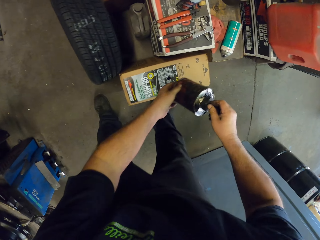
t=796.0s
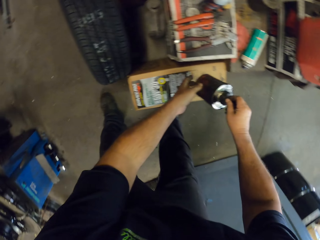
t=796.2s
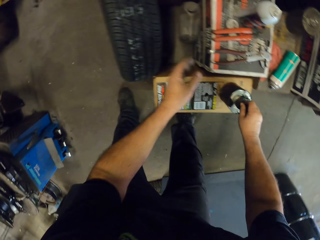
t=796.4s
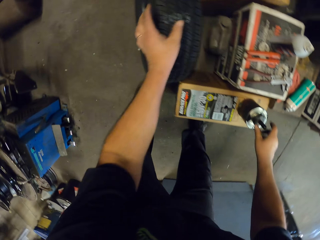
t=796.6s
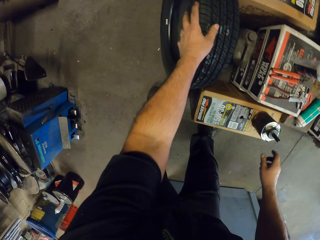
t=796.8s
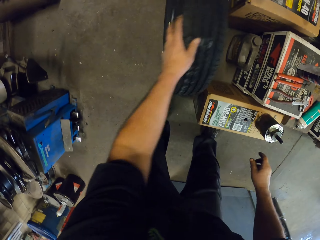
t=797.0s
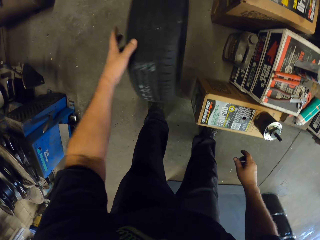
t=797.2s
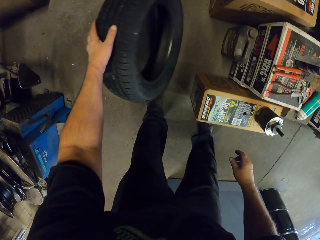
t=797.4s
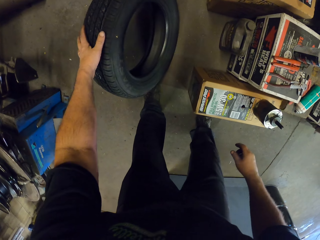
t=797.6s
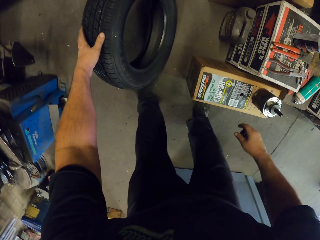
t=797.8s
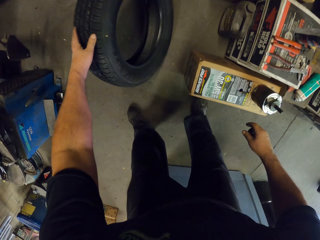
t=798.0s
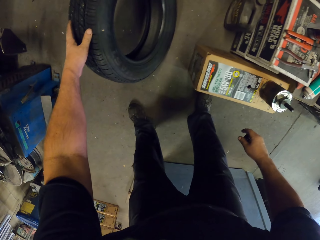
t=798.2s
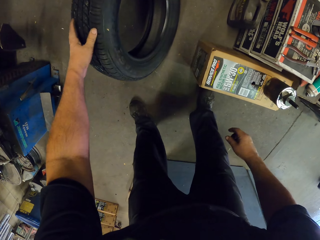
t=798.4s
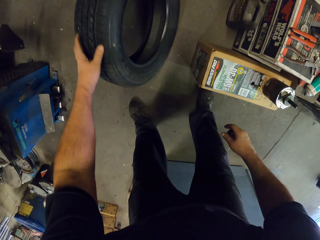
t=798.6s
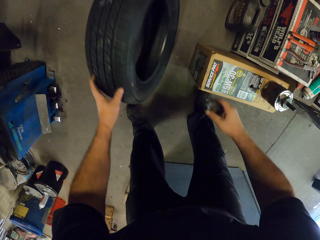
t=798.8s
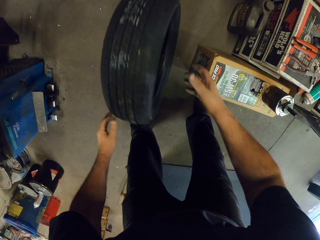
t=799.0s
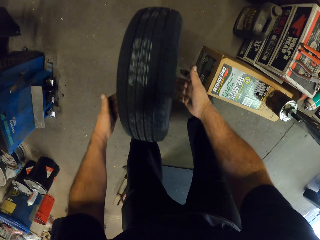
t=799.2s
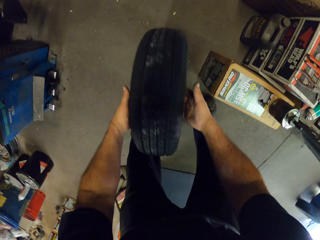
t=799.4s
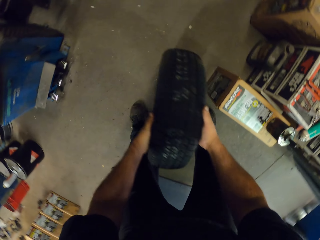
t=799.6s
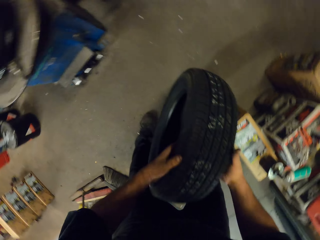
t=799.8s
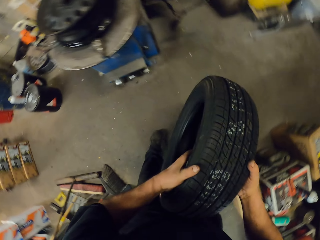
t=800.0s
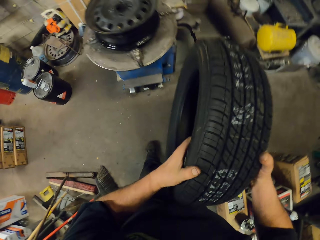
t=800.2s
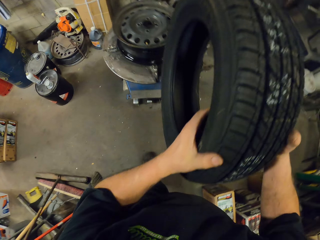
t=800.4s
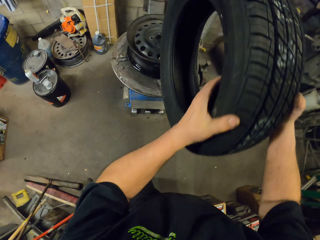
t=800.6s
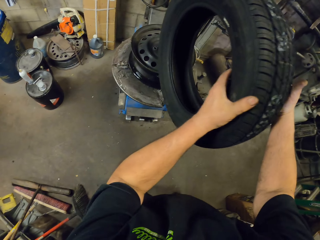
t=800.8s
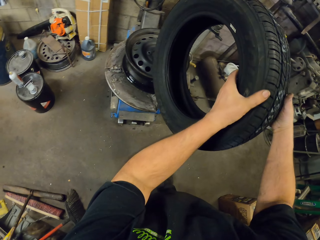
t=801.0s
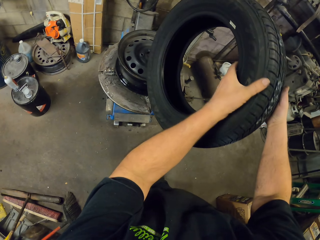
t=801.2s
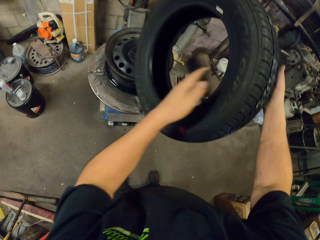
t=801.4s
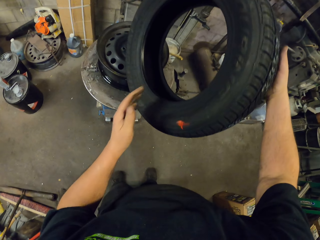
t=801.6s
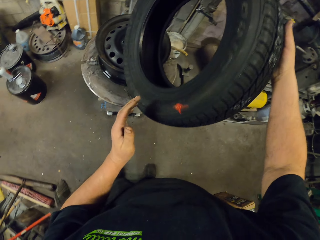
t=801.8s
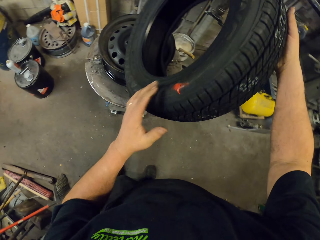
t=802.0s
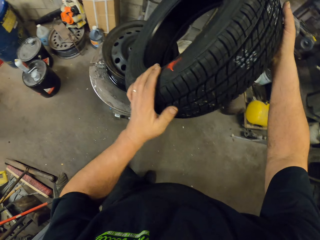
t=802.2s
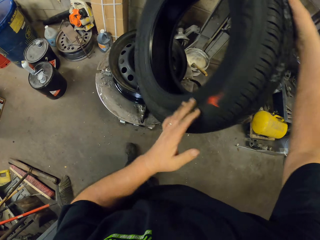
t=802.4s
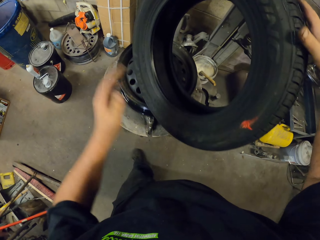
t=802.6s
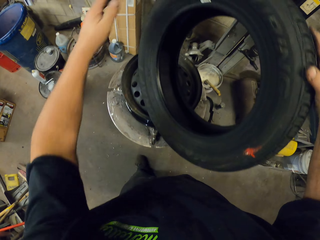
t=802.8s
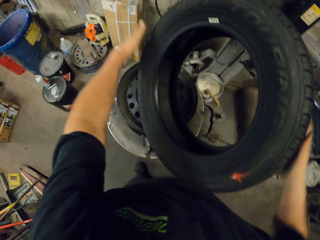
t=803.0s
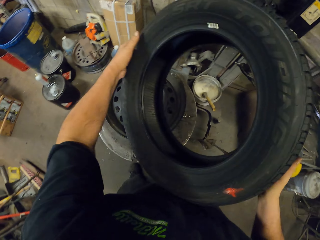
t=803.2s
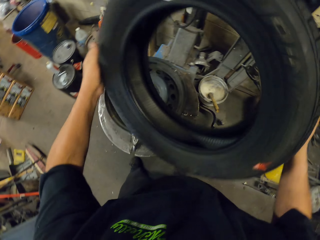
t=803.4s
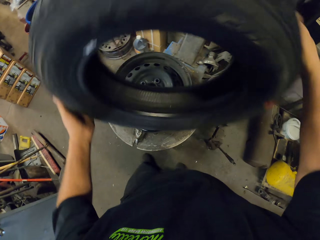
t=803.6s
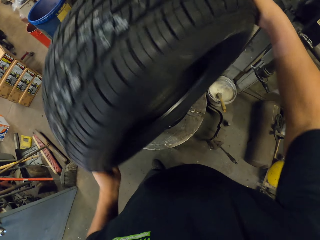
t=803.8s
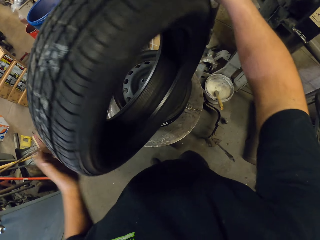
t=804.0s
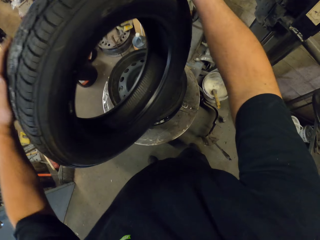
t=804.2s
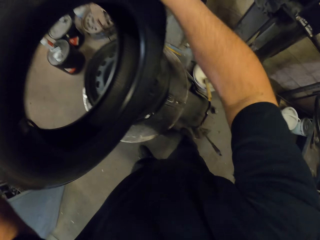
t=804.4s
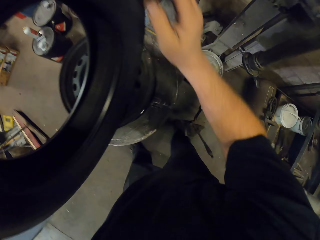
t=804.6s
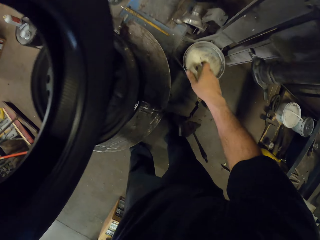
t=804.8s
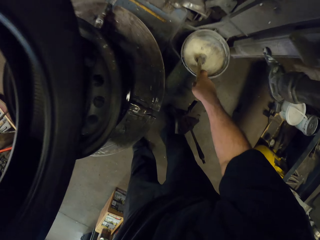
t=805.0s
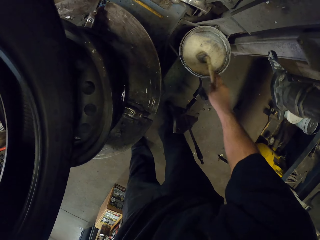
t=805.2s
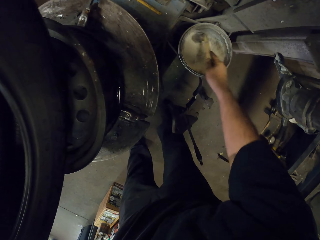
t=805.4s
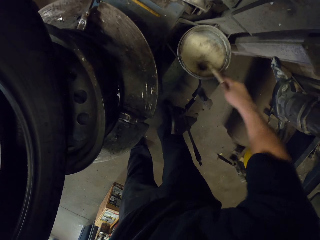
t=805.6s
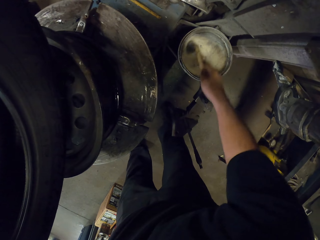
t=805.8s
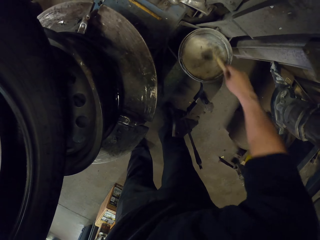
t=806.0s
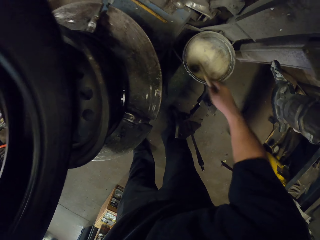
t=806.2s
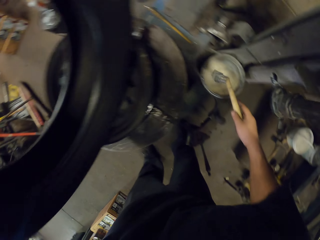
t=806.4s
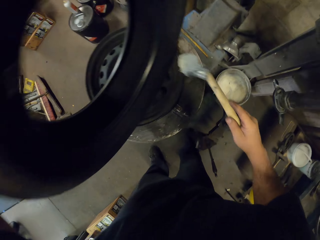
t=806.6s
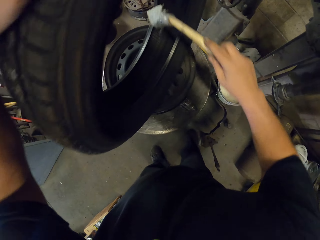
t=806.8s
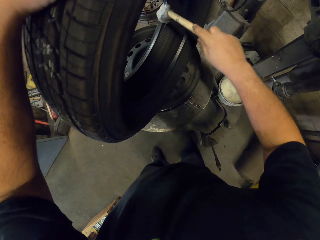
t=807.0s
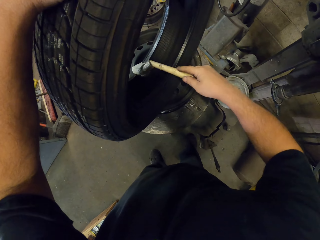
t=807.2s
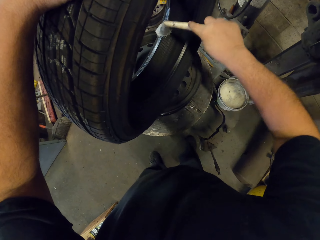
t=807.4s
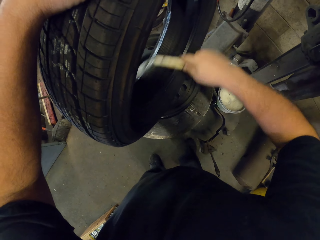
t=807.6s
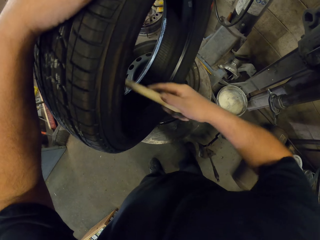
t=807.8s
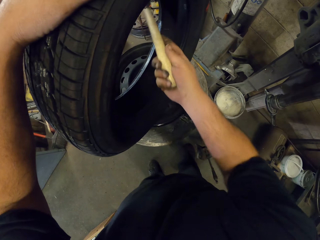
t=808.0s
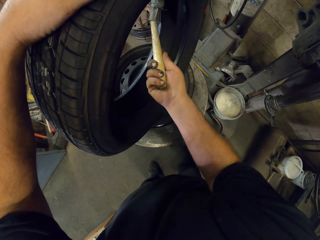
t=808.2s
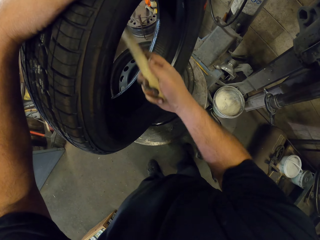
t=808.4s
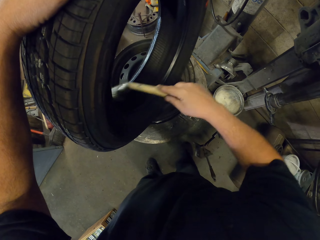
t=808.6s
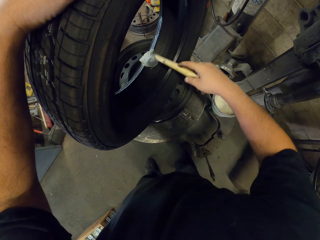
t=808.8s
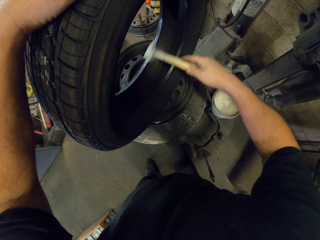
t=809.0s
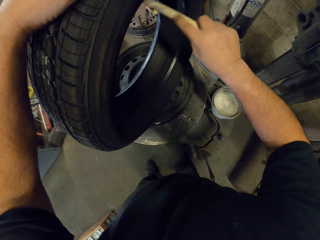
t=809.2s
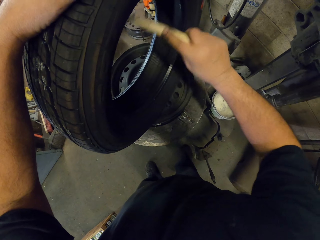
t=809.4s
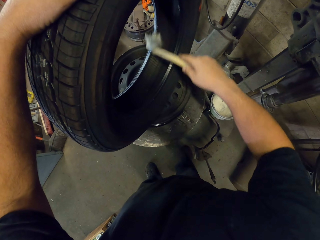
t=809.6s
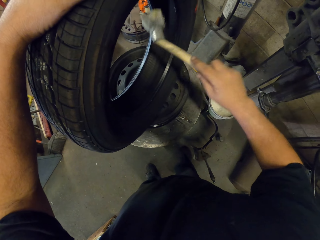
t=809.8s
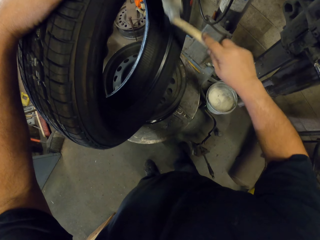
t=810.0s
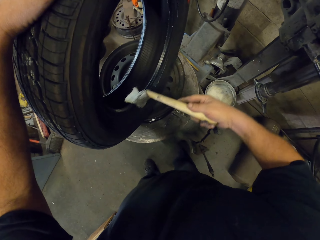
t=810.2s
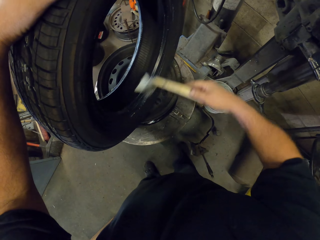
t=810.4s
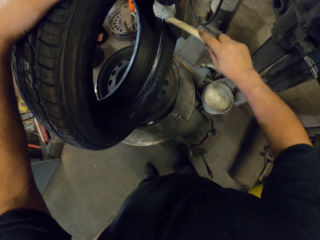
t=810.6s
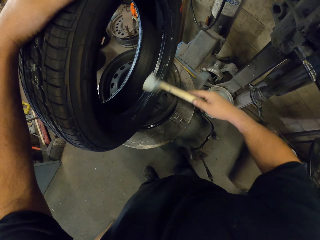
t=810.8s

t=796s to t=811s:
The camera wearer puts a container on the box. They take a tire and put the tire on top of a rim. They fetch something. They stir something. They apply something to the tire.

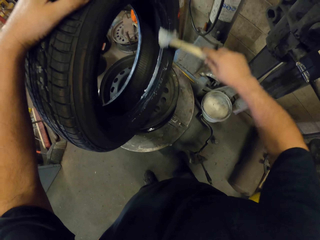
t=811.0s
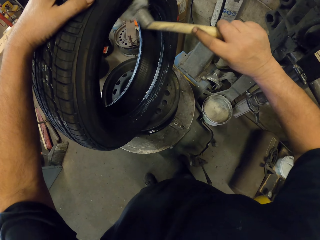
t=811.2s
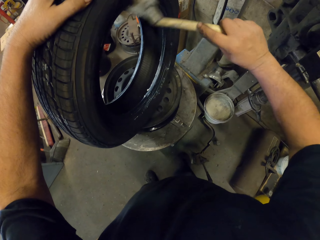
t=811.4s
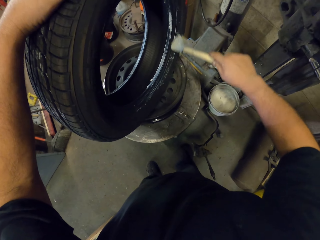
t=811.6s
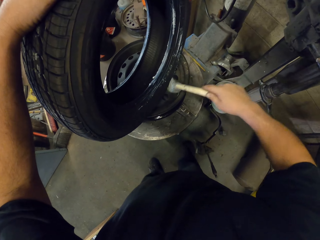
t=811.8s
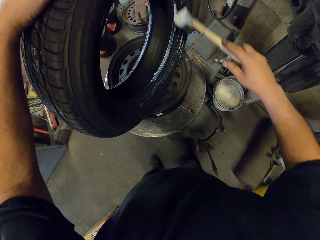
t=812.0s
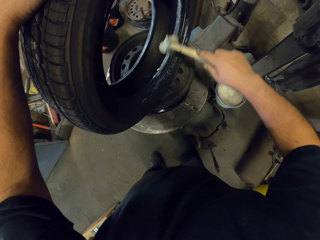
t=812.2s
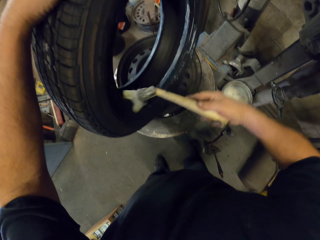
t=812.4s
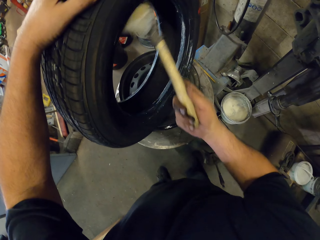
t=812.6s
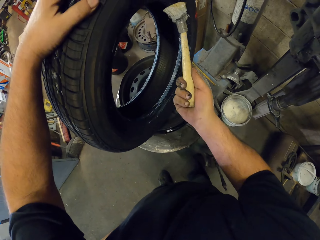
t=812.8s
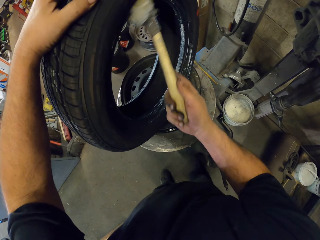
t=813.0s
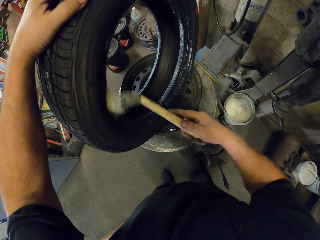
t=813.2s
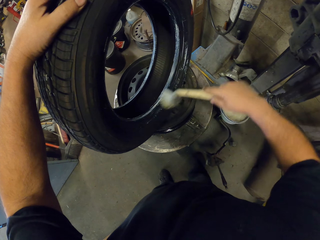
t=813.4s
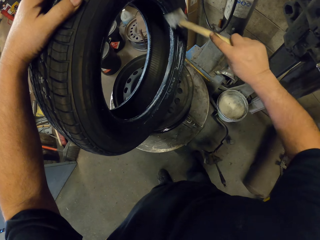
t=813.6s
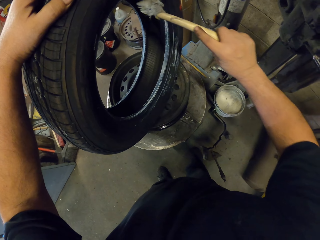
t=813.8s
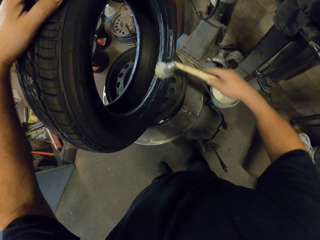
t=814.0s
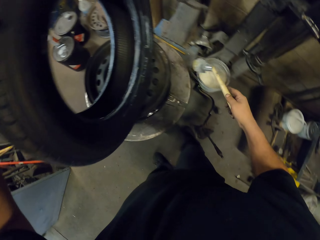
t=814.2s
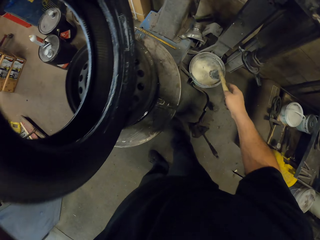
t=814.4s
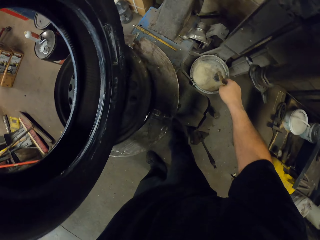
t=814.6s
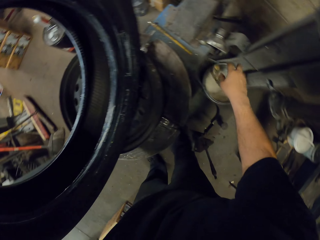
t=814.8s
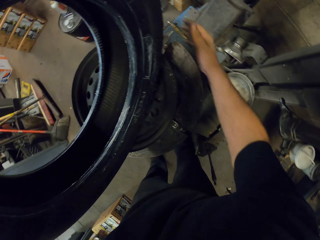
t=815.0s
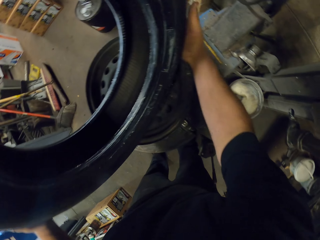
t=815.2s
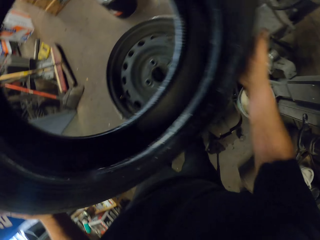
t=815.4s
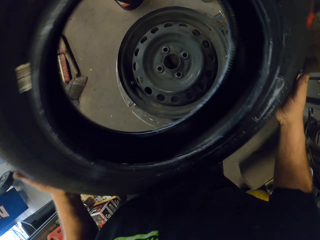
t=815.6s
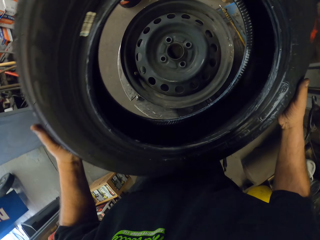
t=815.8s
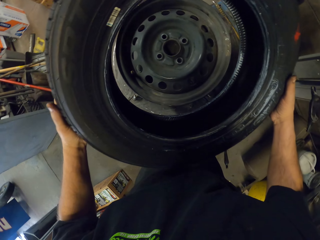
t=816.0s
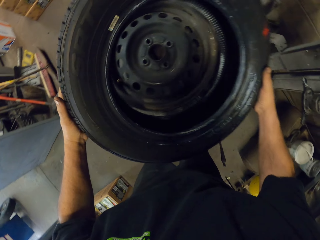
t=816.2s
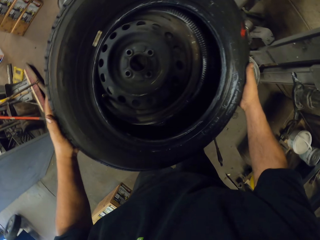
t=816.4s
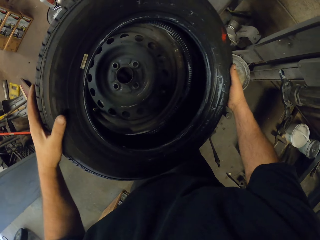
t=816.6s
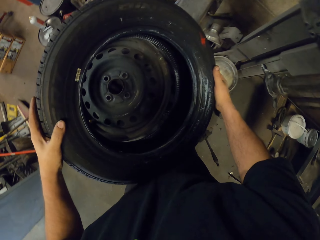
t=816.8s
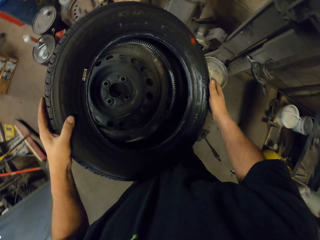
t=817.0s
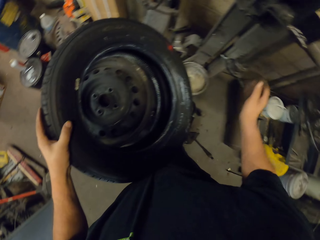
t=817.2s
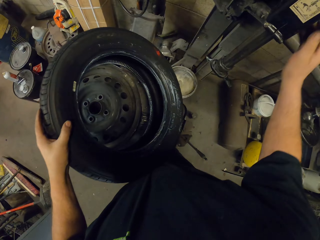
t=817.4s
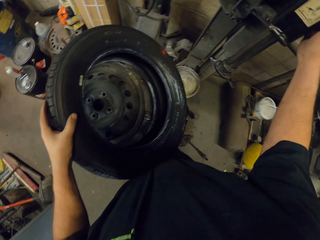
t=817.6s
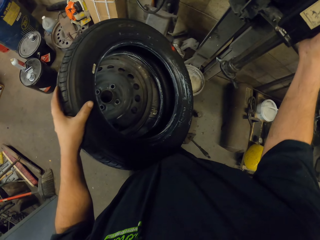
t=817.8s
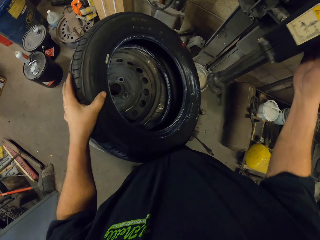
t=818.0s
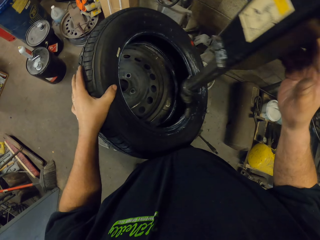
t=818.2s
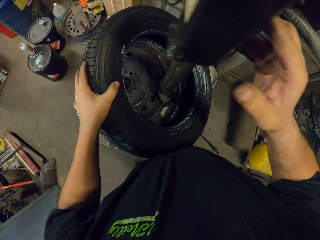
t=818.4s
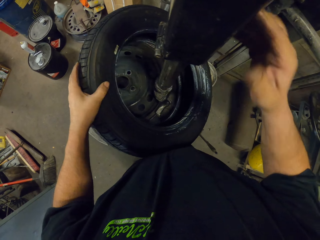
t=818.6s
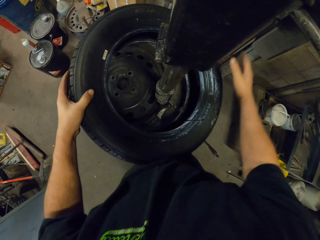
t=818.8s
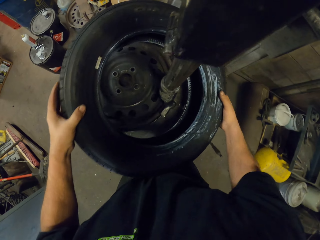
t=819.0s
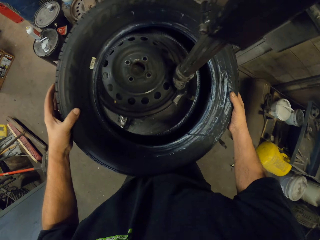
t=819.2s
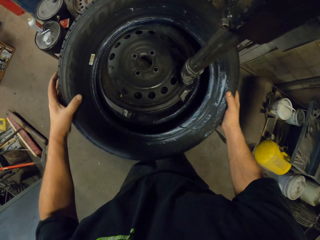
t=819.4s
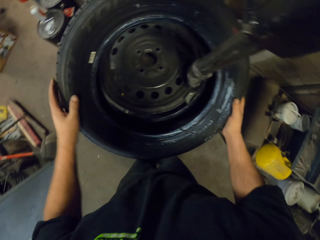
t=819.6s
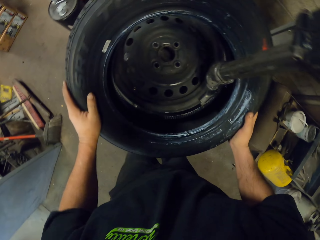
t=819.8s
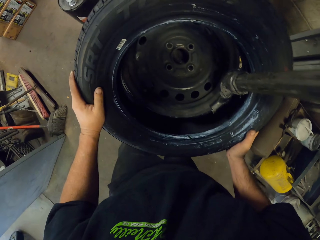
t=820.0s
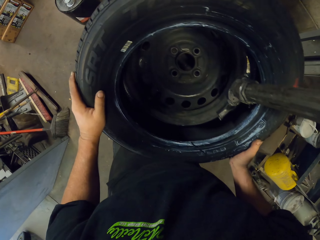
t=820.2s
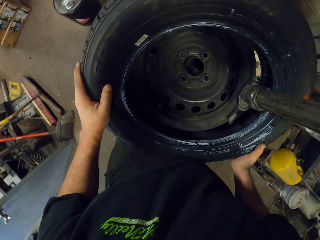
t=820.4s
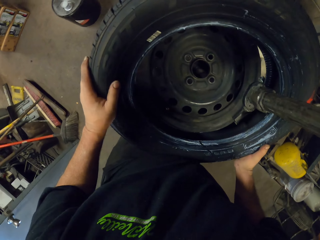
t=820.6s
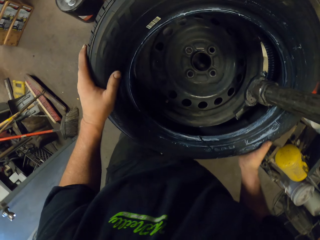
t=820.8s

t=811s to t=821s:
The camera wearer puts the brush in the bucket. They put a tire in the rim with the hunter machine arm. They move the tire mounting.
